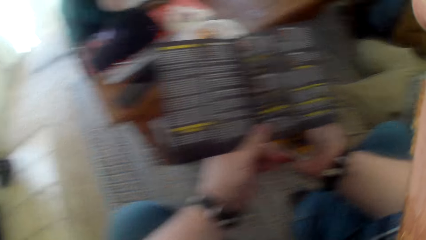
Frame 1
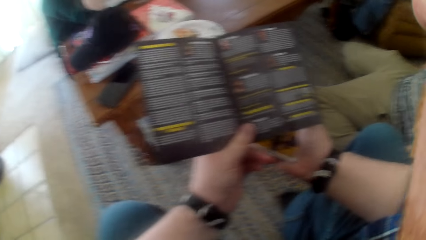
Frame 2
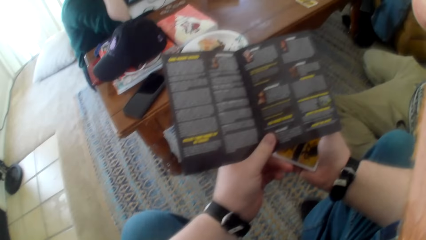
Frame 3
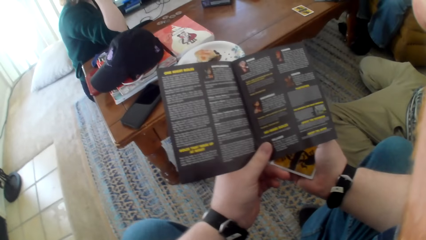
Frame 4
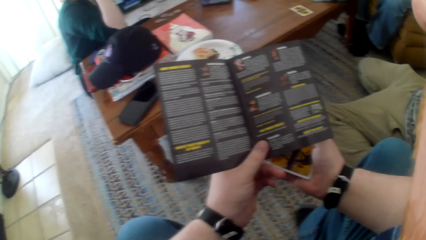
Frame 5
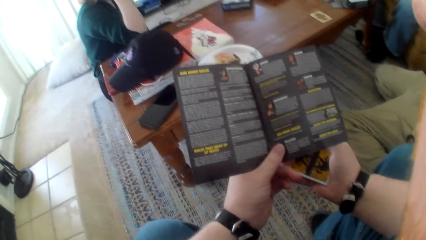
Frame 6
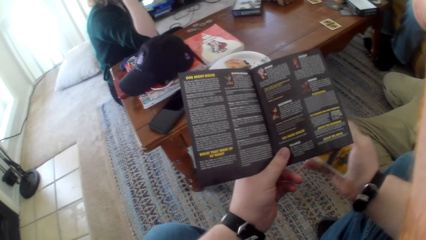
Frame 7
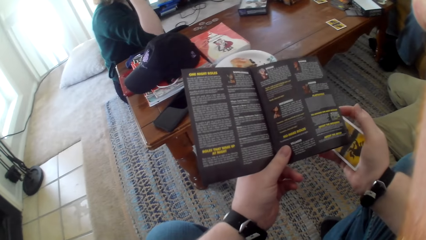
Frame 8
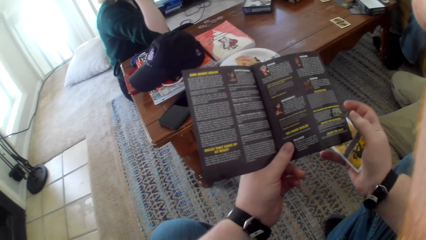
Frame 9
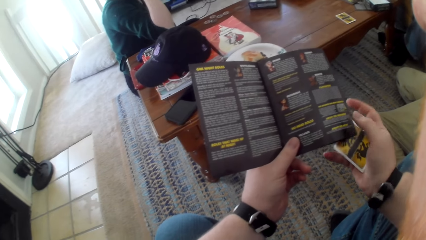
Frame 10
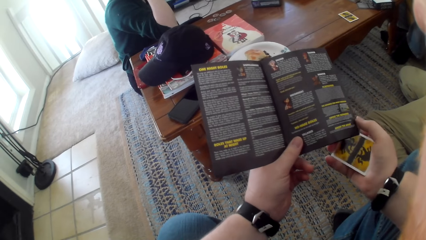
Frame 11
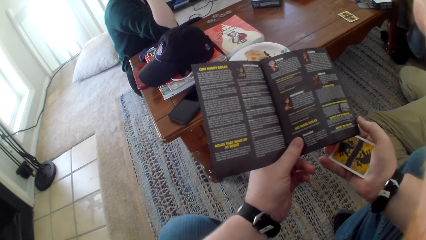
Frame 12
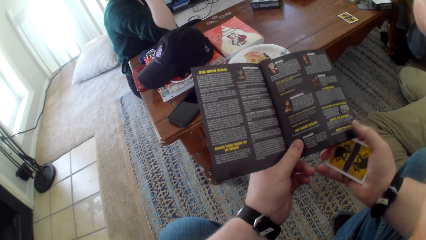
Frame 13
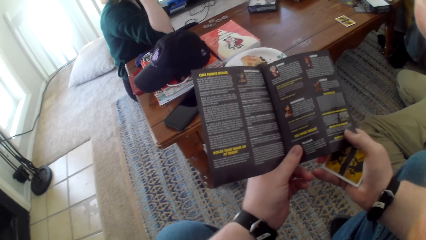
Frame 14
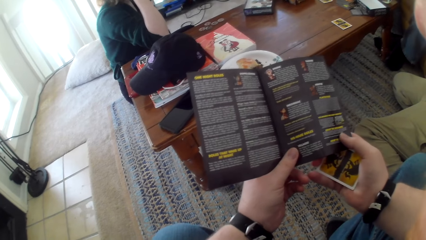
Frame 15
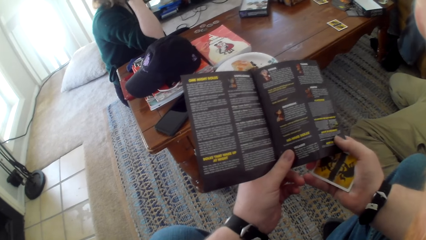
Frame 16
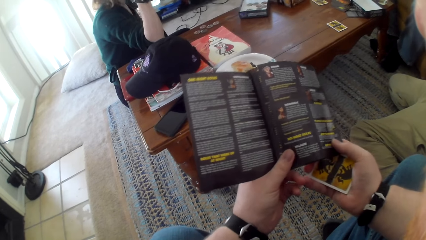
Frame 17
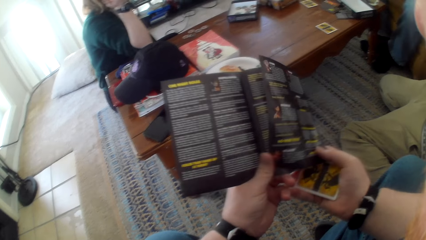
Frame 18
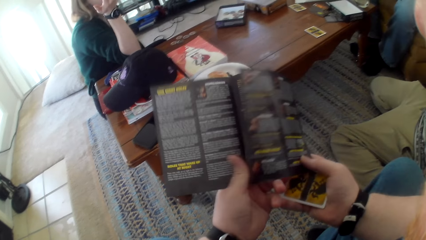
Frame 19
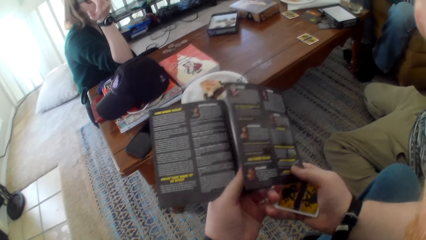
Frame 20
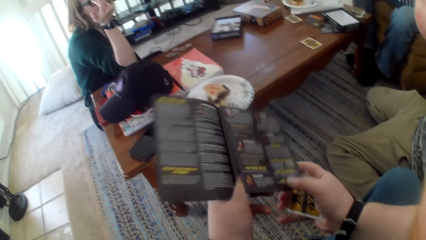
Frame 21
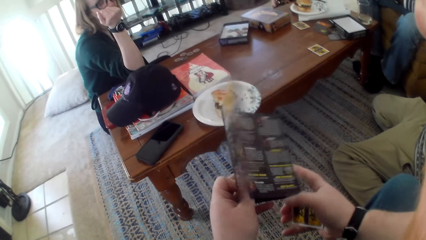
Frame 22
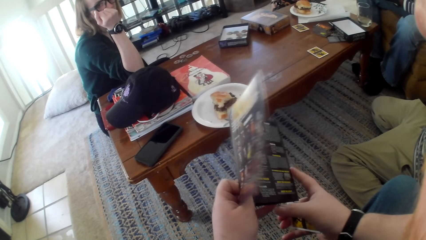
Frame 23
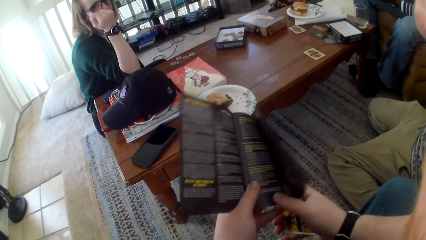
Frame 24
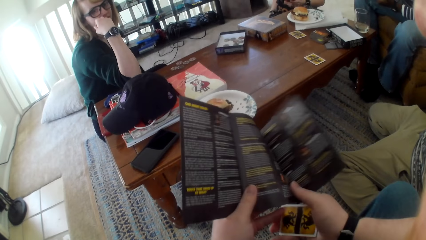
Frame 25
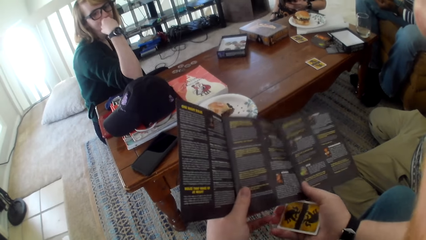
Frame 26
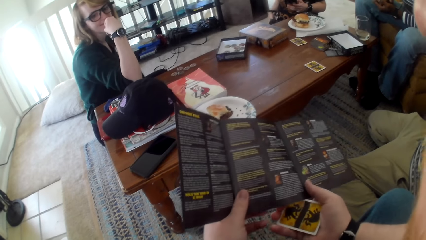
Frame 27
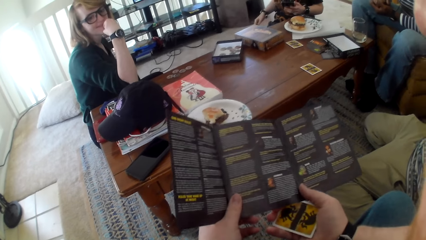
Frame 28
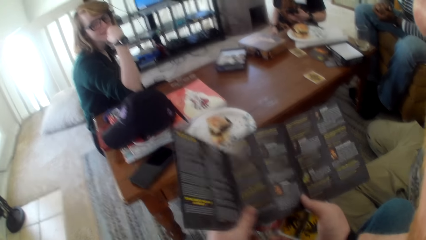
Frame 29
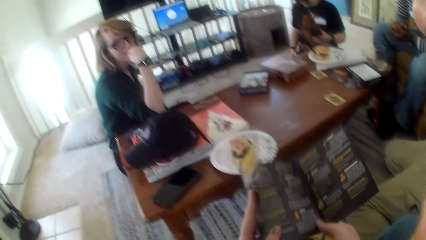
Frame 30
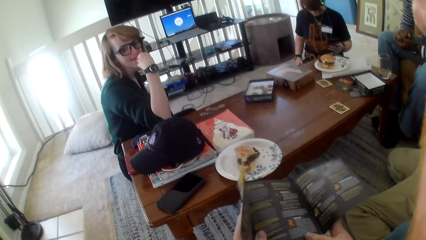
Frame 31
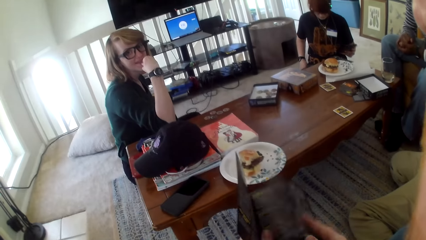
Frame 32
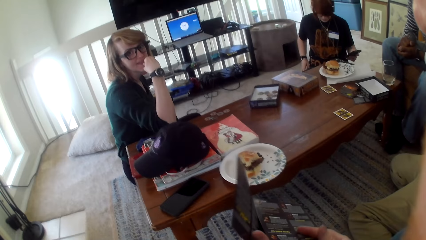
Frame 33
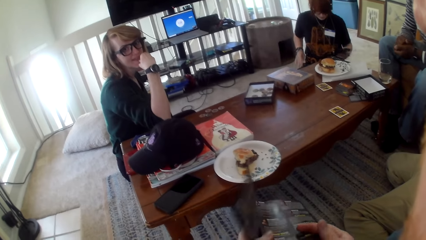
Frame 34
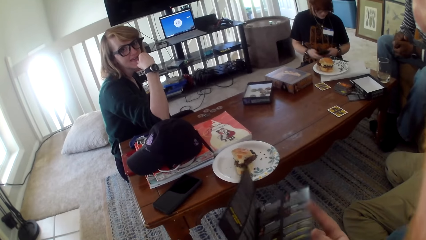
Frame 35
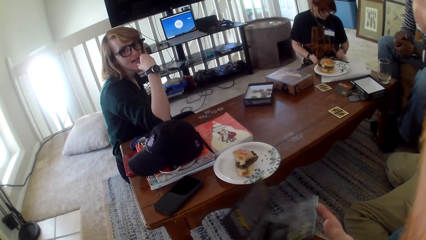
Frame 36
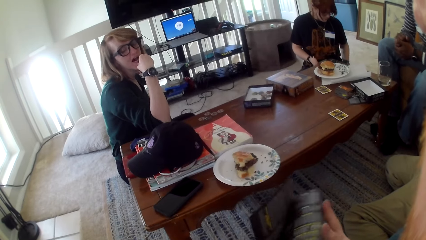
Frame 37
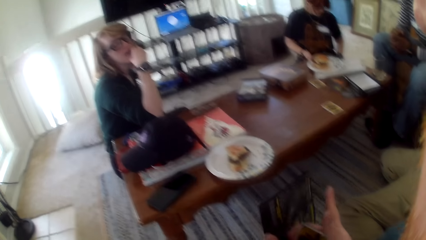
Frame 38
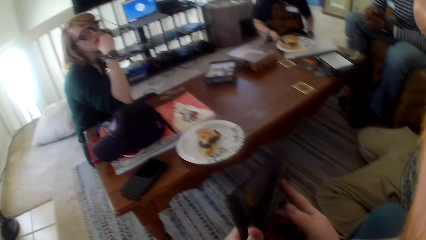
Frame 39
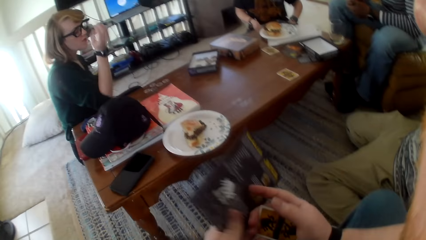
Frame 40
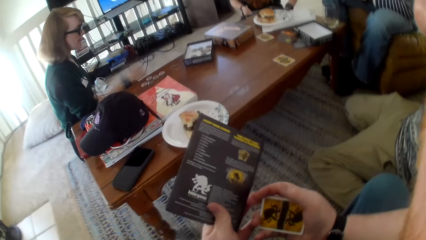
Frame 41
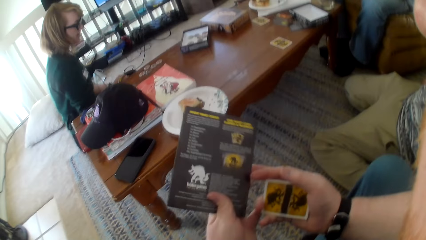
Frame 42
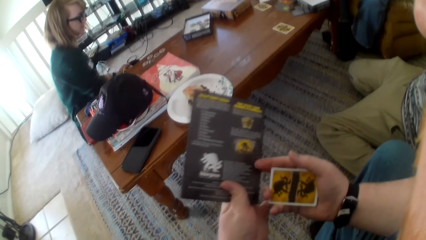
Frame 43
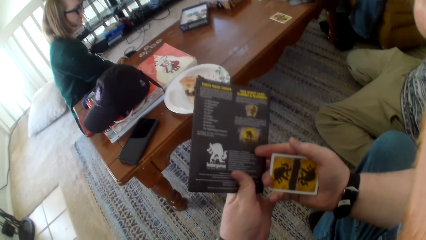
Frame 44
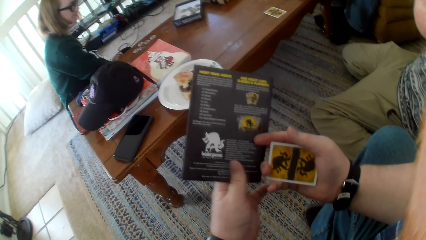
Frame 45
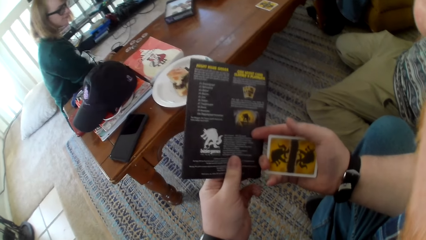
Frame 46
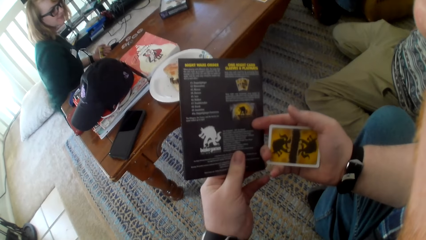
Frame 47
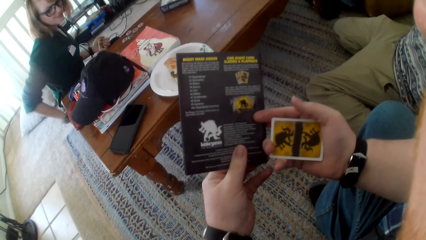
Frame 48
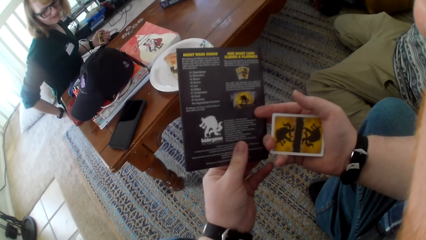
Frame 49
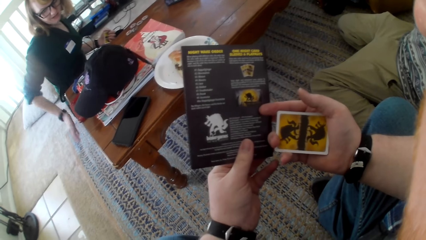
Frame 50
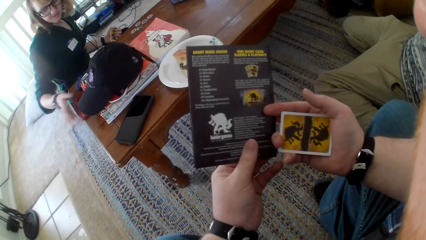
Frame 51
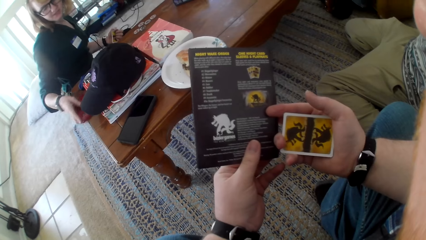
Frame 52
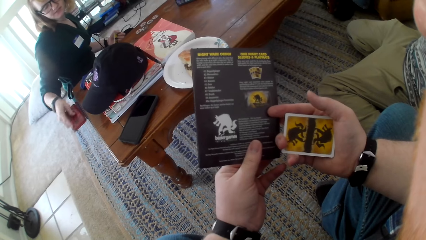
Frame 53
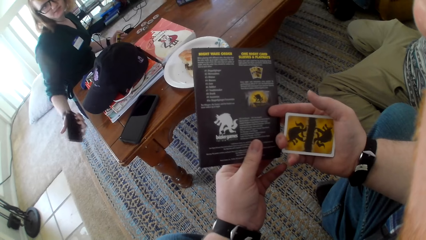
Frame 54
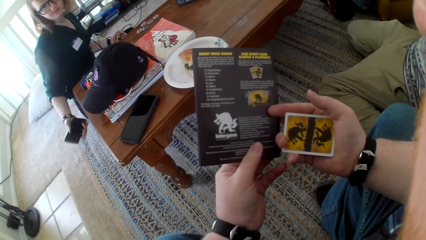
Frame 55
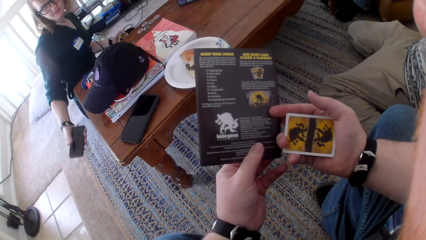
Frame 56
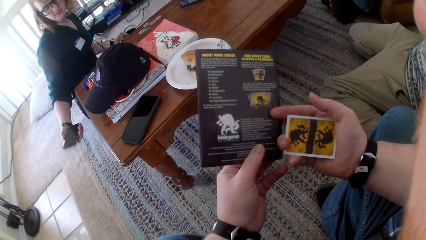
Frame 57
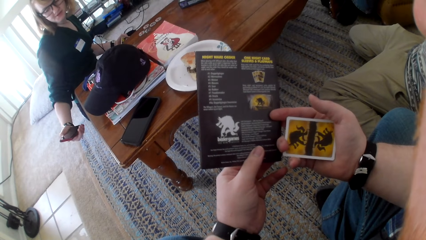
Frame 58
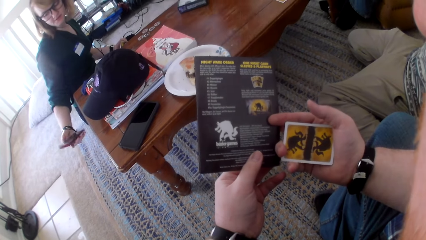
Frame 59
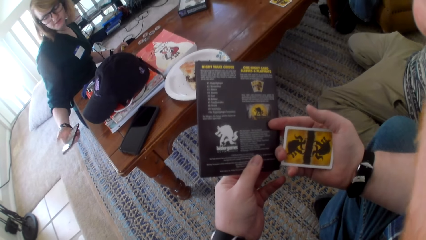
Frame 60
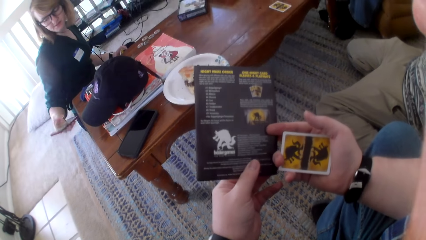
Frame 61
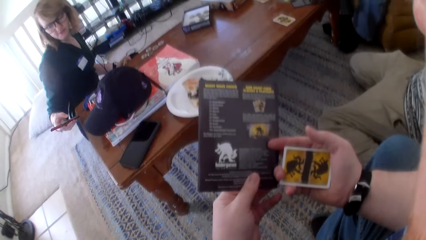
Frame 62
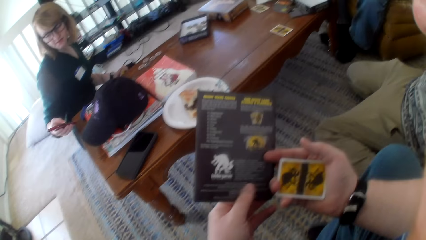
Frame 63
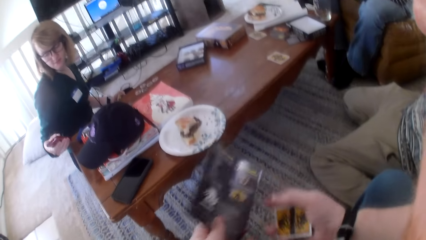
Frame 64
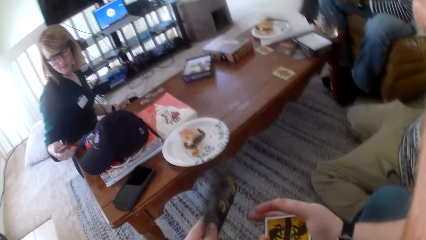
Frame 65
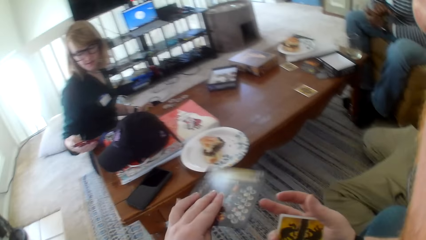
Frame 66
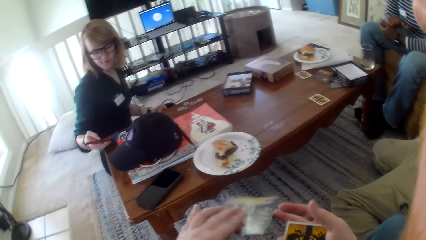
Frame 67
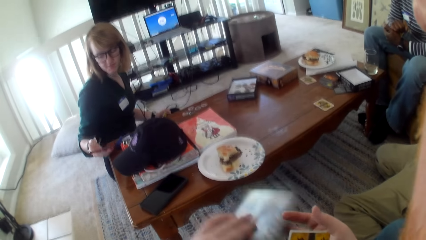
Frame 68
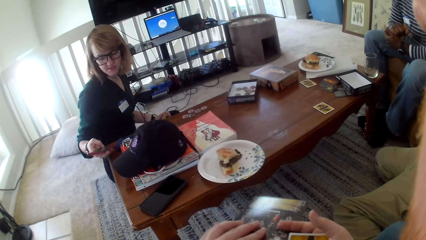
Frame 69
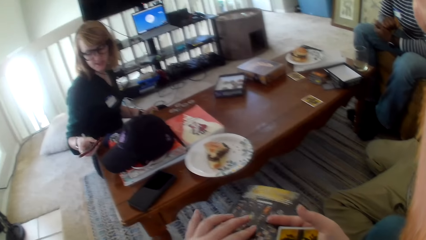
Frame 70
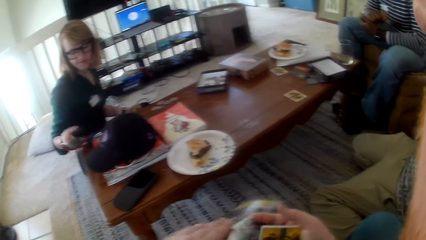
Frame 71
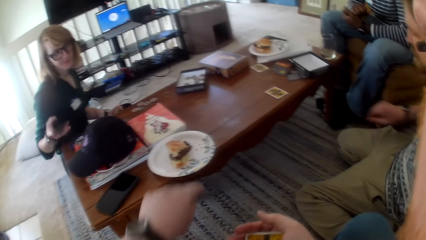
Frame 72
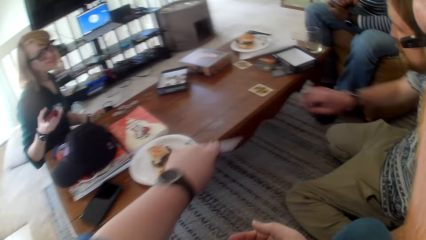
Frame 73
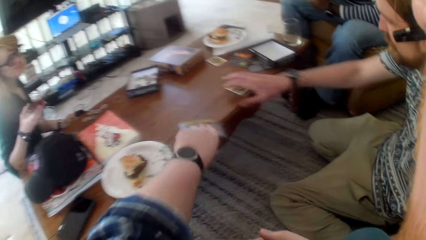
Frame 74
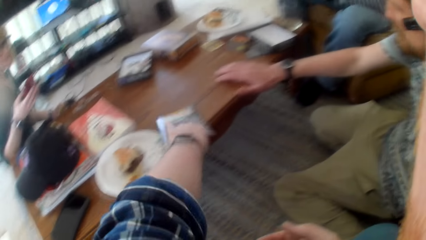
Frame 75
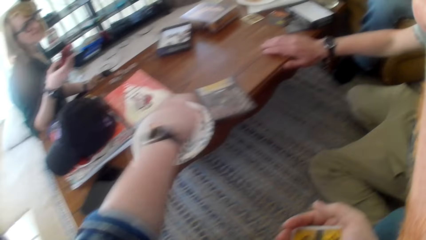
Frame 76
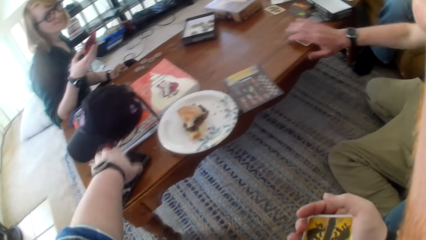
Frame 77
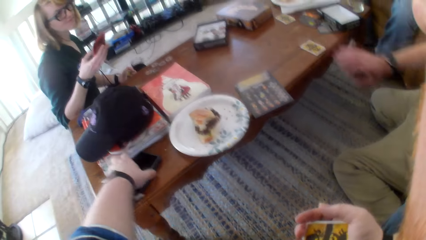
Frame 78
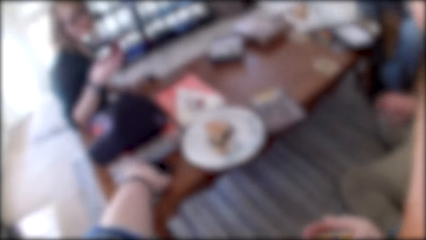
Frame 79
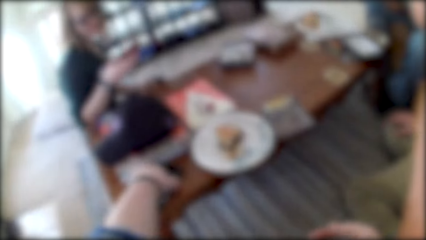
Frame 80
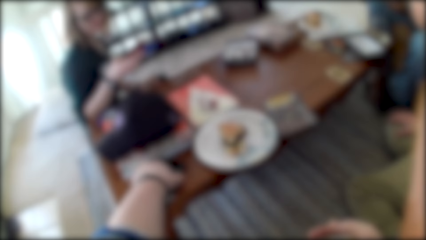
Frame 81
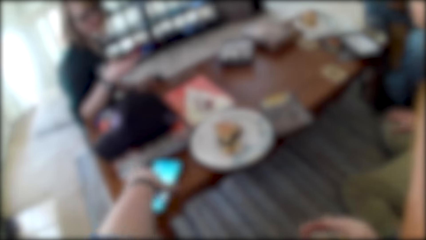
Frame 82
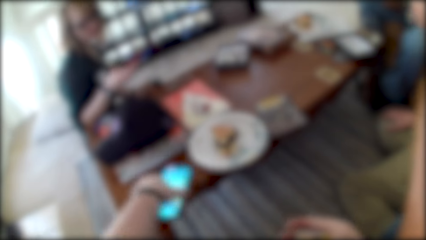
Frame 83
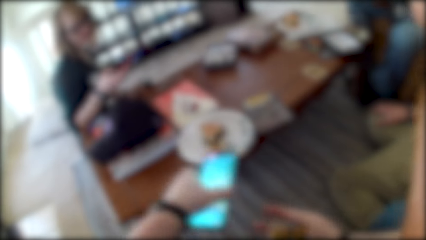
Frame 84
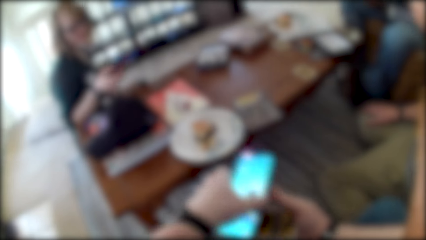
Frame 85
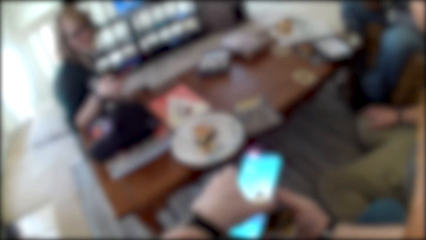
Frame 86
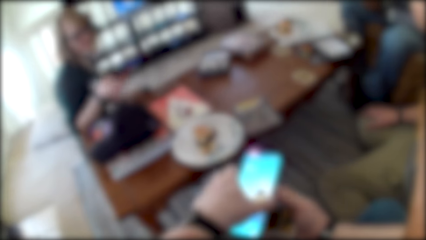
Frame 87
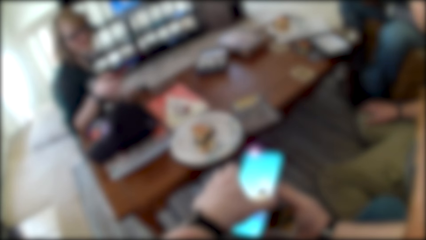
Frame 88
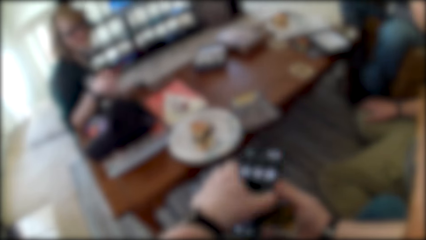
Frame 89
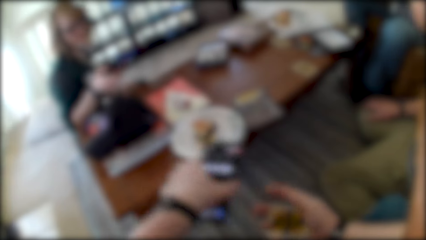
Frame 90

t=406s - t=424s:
The camera wearer talks. A woman talks. The camera wearer flips the paper and talks. They flip the paper and talk. The woman talks, moves her hand and talks. The woman picks the phone from the table. The camera wearer talks. The woman uses the phone. The woman holds. The camera wearer flips the paper. The woman talks. The camera wearer places the paper on the table. A man puts the card on the table. The camera wearer picks the phone from the table. The woman talks.
